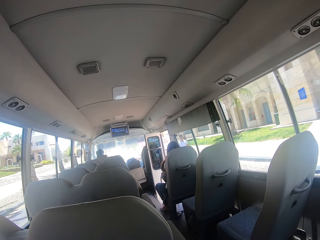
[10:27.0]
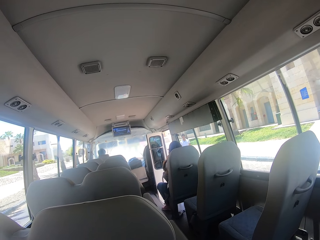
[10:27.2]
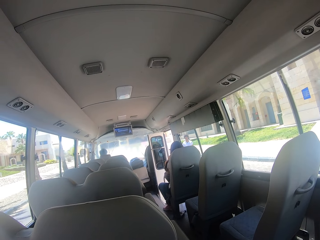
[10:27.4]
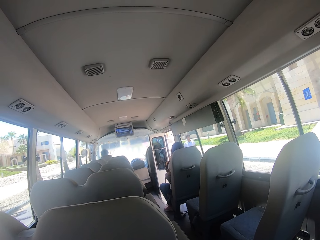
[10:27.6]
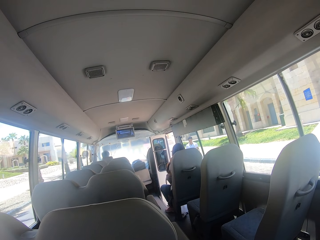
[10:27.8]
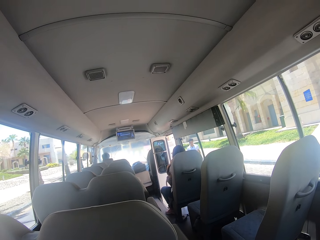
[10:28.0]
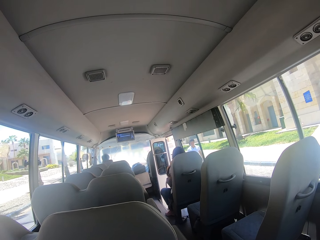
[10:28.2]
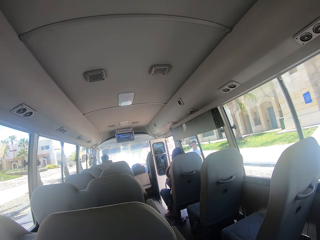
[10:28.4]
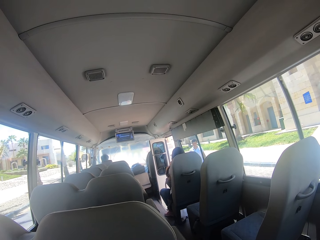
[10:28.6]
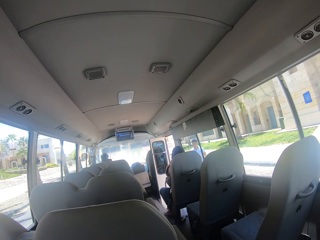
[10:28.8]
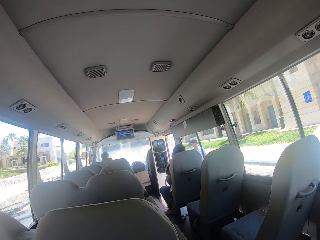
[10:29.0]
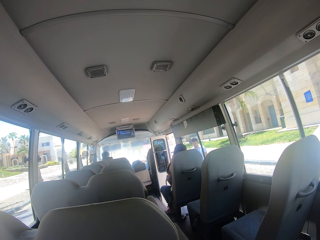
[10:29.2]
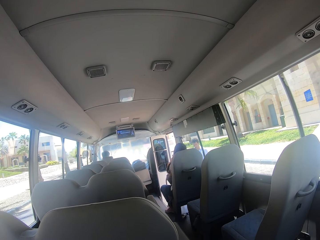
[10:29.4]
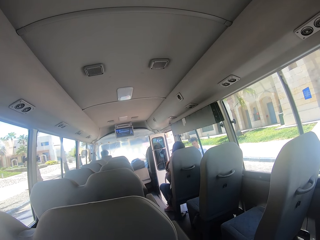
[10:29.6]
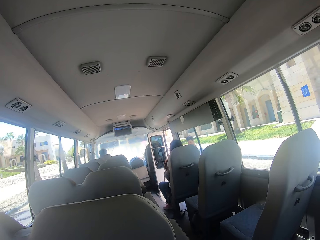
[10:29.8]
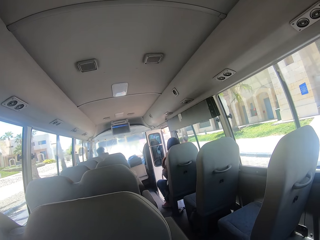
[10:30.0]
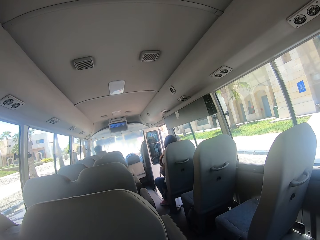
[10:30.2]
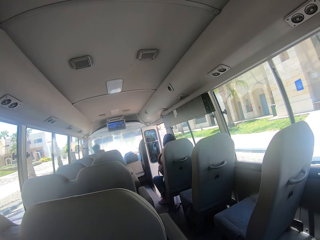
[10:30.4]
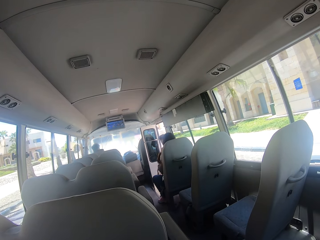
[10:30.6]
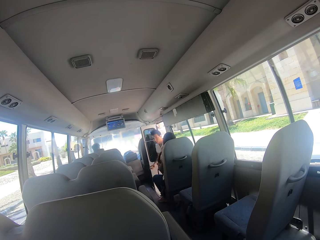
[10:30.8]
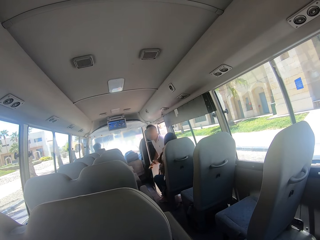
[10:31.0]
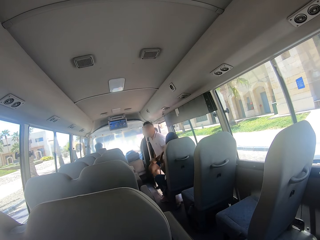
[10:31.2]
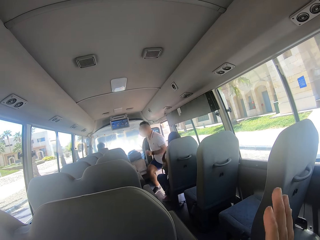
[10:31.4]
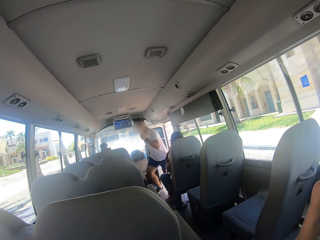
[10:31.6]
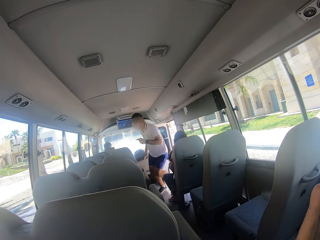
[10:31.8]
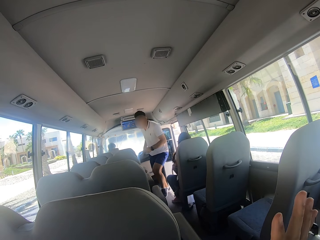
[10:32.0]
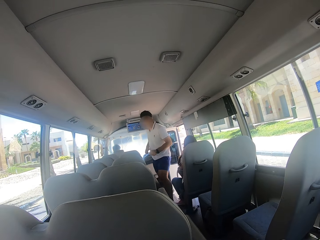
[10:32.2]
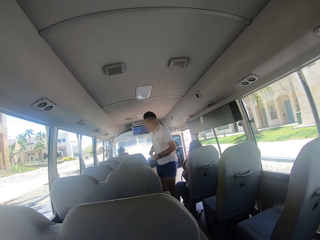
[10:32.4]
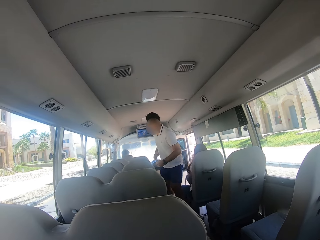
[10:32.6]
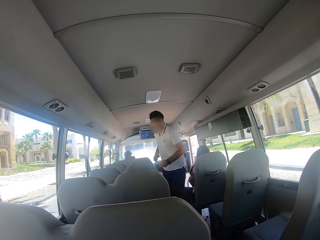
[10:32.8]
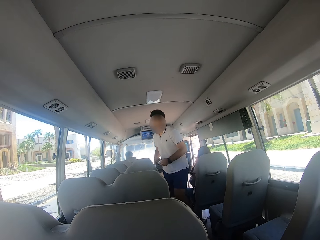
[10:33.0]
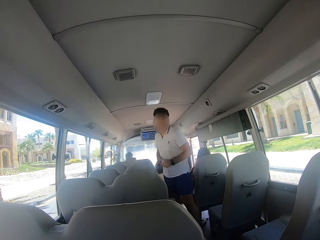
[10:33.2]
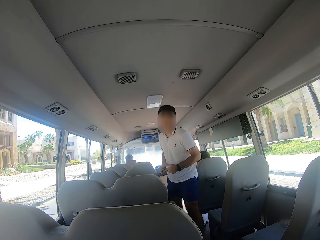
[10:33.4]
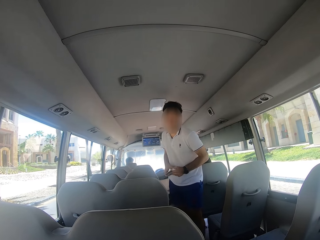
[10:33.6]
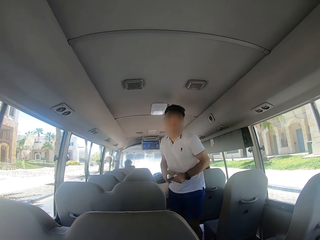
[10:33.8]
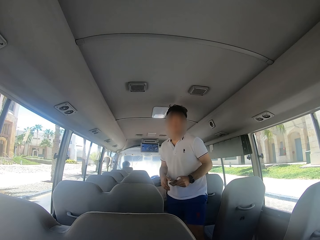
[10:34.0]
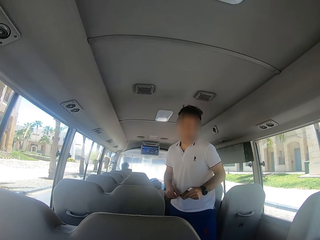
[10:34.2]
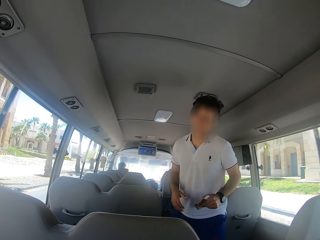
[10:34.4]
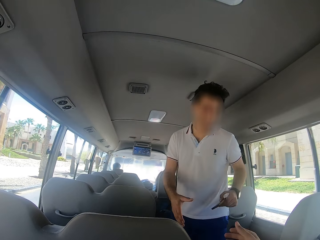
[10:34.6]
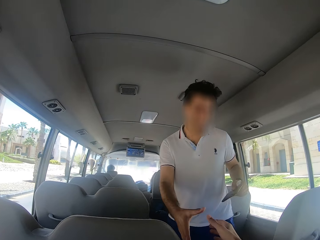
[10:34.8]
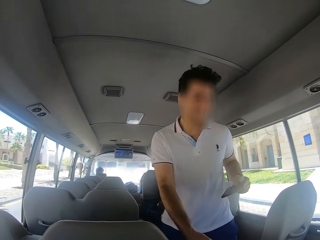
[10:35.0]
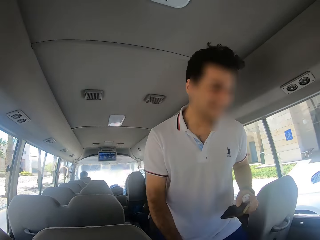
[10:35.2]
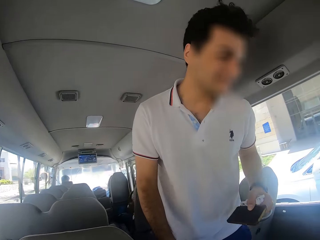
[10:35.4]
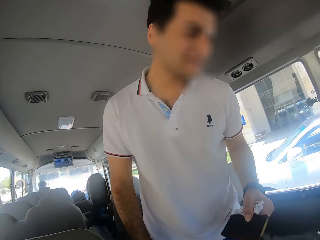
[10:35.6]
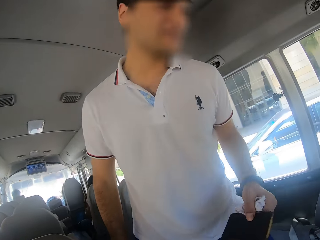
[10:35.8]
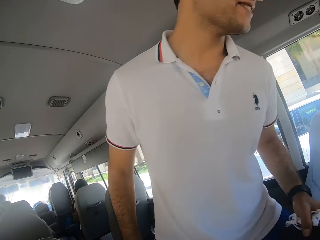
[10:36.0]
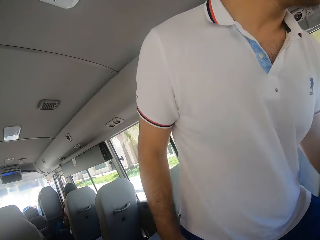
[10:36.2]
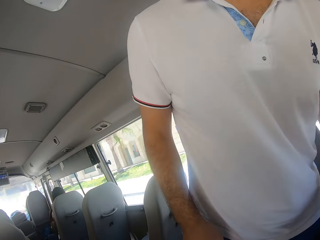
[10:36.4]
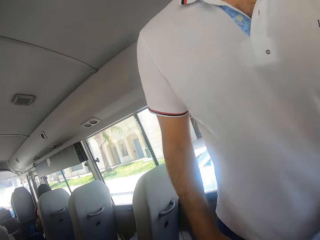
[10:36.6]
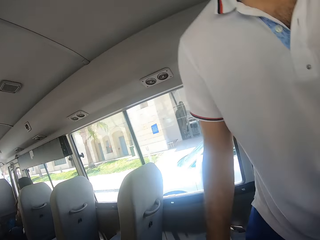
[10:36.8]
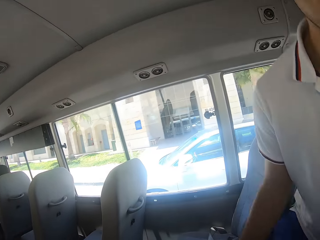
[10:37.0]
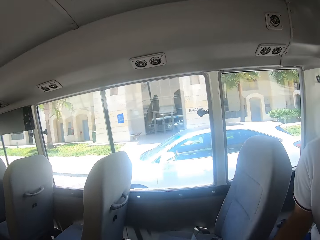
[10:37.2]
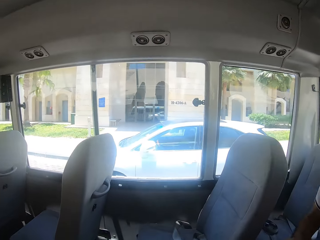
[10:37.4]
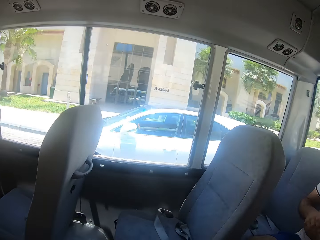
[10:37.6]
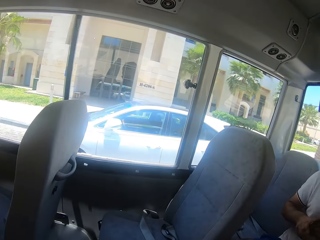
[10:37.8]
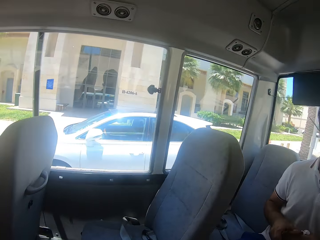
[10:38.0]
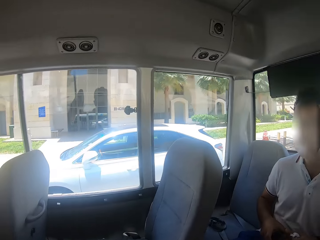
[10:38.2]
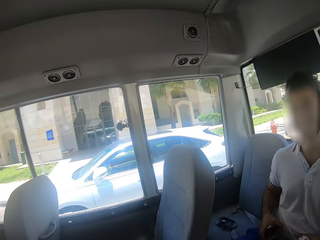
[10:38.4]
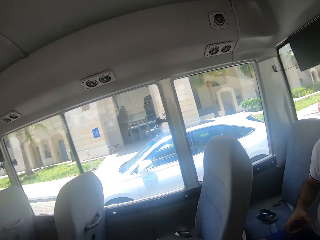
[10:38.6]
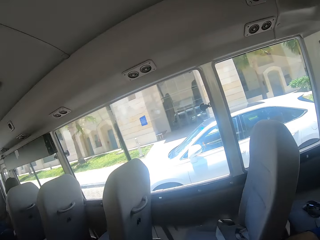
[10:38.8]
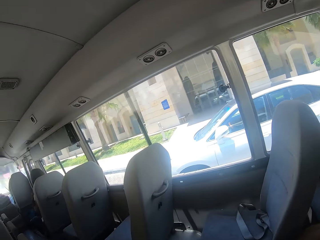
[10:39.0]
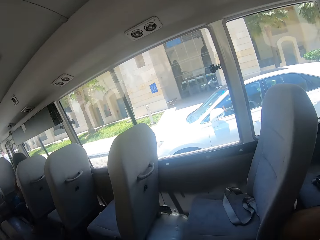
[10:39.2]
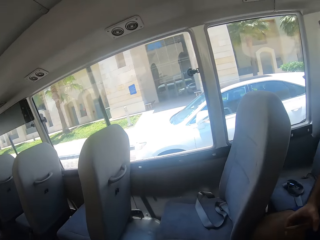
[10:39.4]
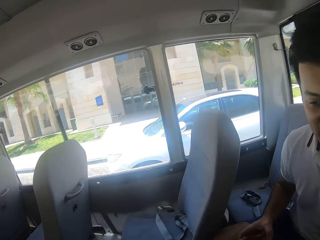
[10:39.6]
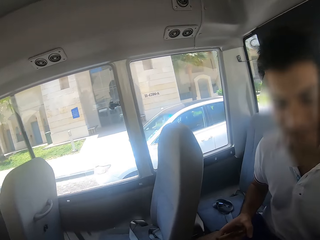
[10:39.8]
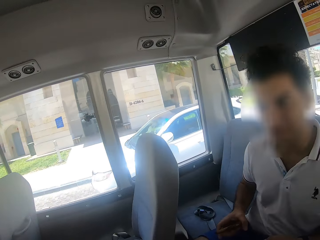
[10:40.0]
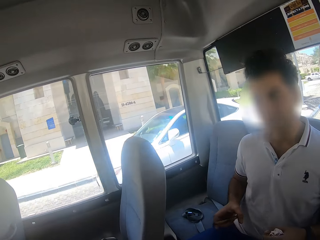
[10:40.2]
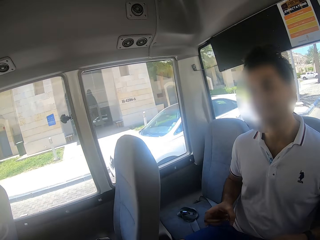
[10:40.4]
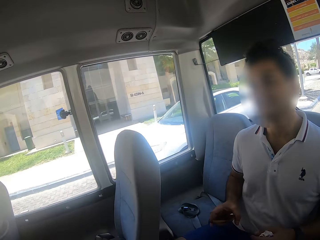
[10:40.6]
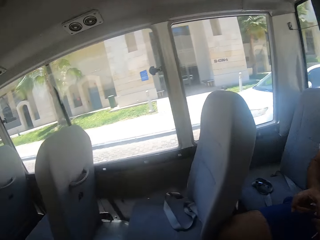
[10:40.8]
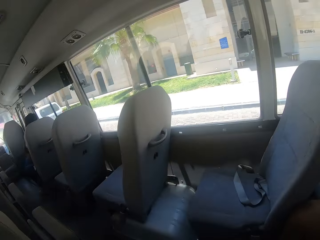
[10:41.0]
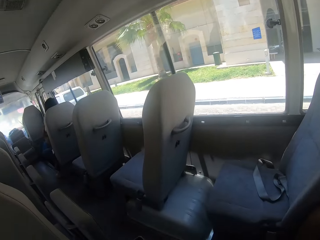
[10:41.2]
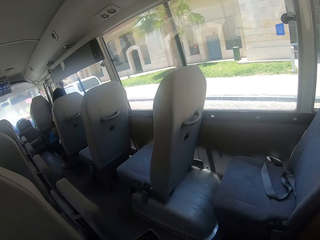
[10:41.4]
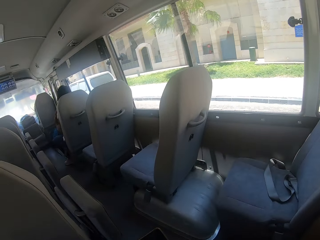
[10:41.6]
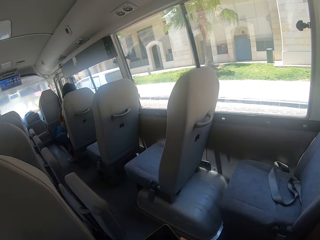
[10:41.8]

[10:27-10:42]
The camera wearer sits in the bus. They wave at a man. The man enters the bus. The camera wearer shakes hands with the man. The man sits in the bus. The camera wearer dialogues with the man.

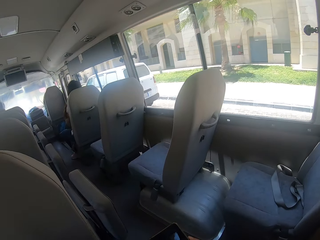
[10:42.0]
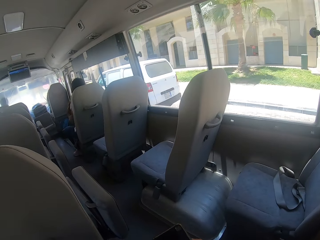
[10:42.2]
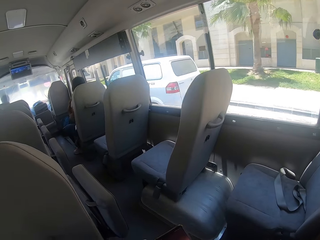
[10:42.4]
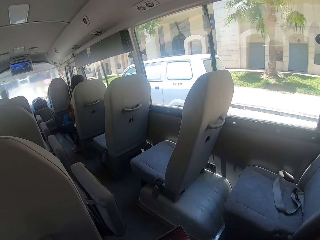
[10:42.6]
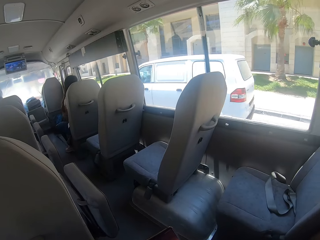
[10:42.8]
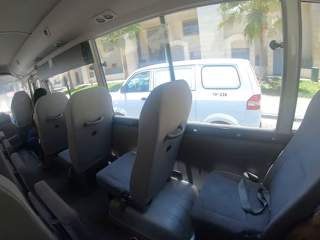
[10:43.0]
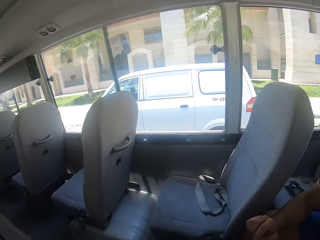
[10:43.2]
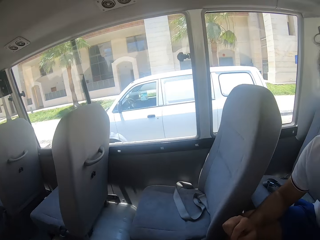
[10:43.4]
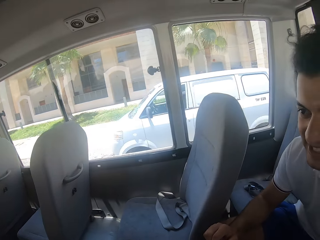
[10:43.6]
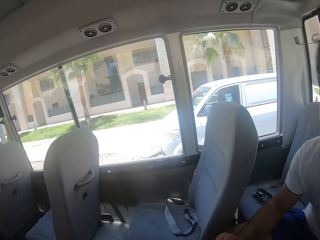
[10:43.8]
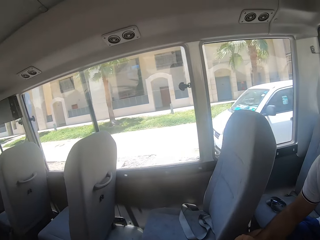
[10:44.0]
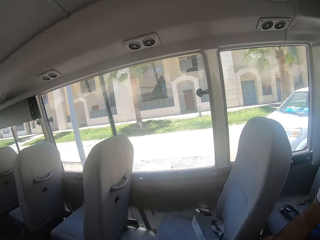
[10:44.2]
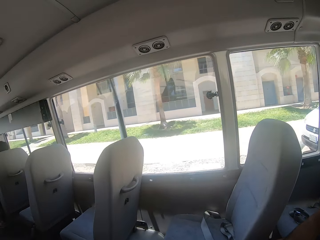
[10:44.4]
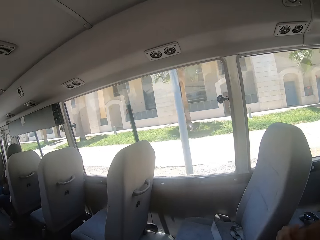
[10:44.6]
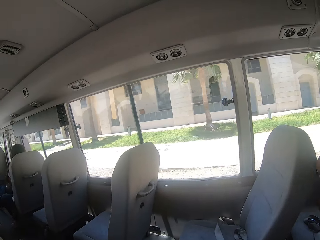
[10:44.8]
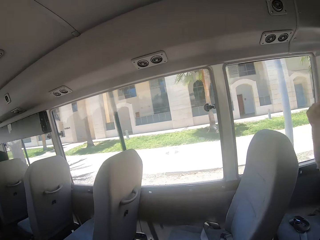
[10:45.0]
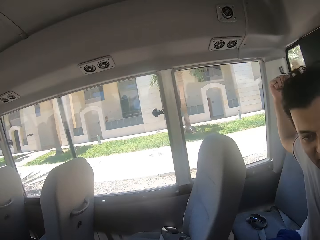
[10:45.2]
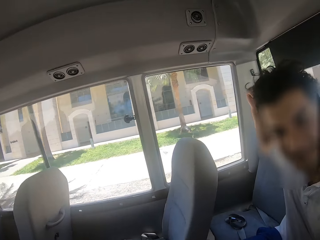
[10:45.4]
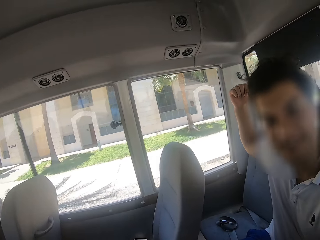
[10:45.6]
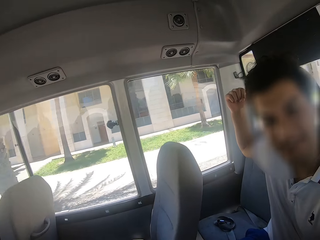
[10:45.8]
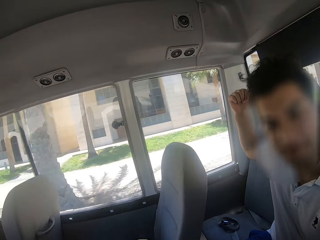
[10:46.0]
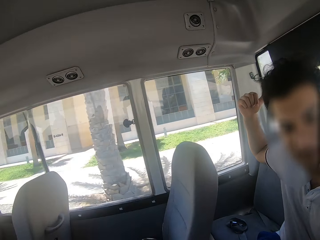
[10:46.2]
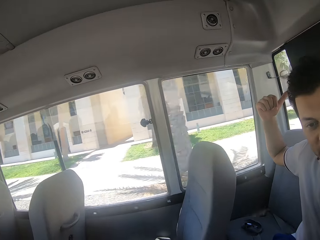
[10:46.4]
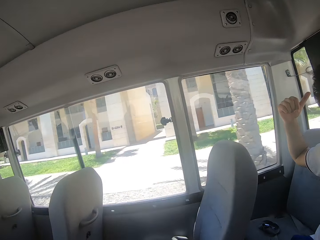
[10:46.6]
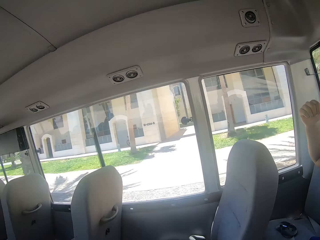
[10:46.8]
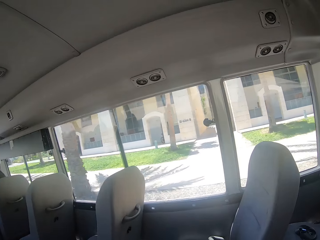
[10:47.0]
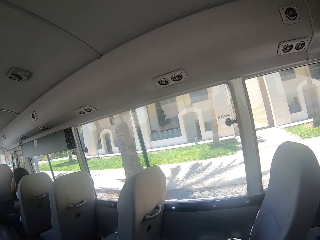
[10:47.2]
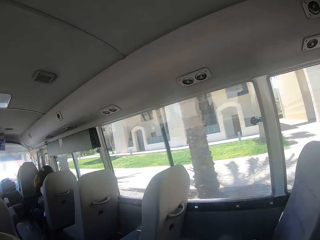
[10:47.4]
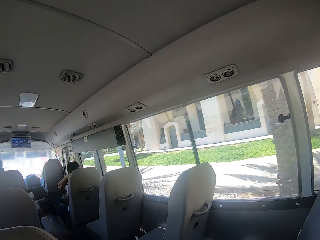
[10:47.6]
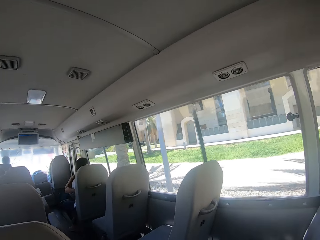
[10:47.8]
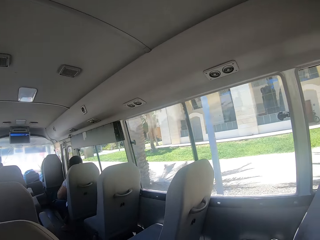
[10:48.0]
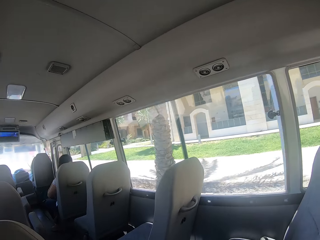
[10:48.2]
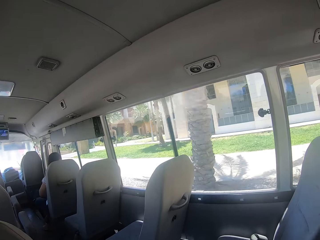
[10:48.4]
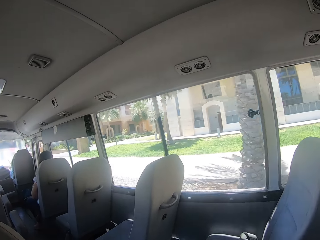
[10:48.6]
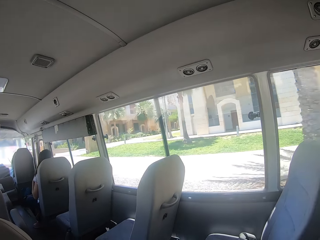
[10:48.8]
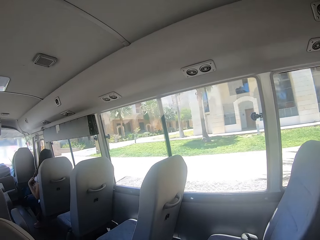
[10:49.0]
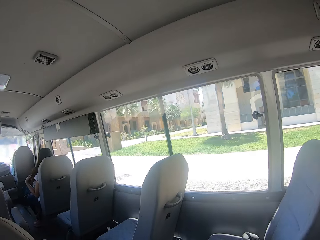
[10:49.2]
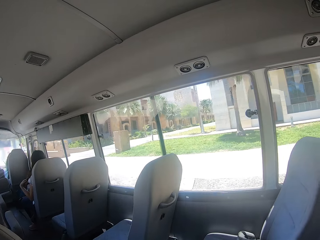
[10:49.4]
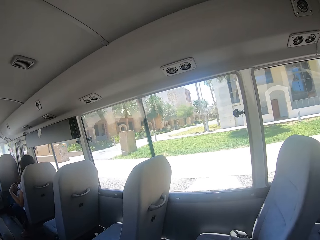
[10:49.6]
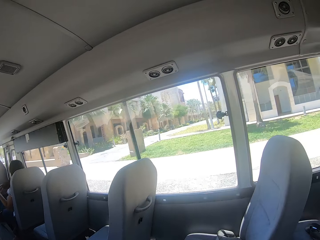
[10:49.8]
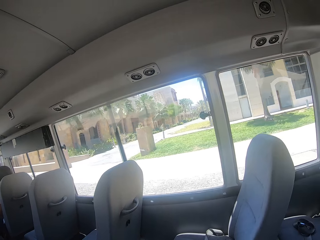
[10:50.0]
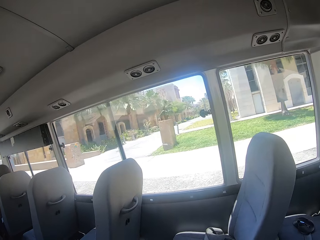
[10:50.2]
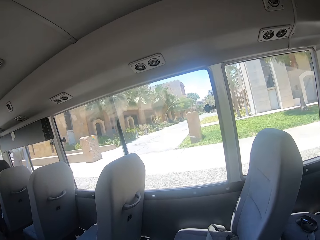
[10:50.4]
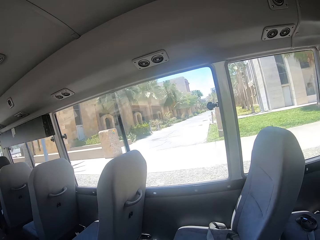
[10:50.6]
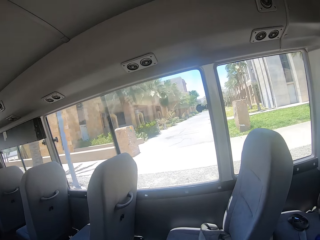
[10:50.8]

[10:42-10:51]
The camera wearer converses with the man. They sit in the bus.
